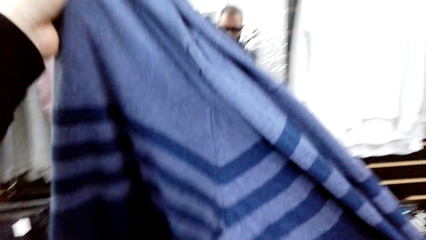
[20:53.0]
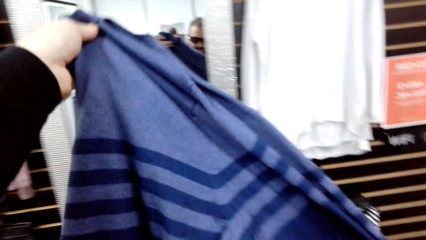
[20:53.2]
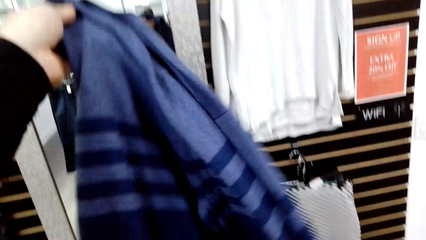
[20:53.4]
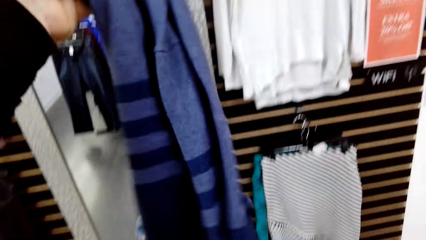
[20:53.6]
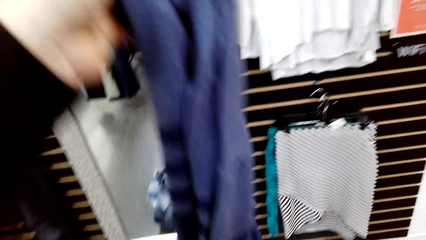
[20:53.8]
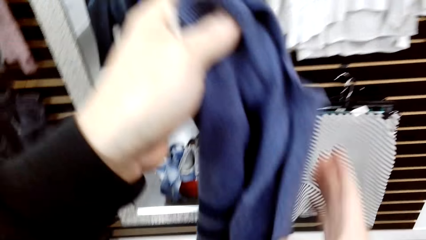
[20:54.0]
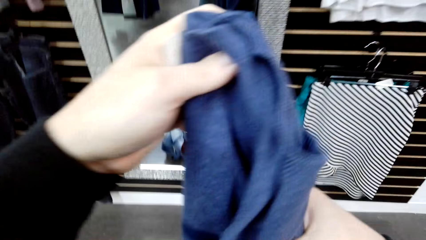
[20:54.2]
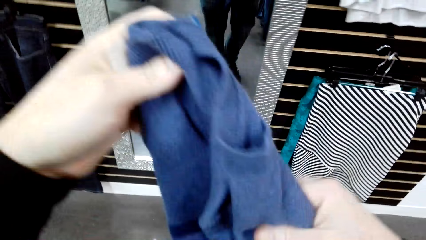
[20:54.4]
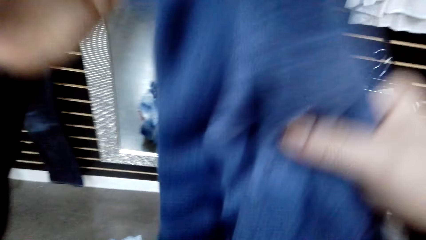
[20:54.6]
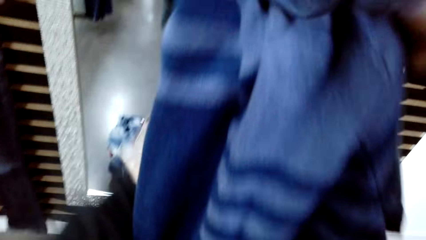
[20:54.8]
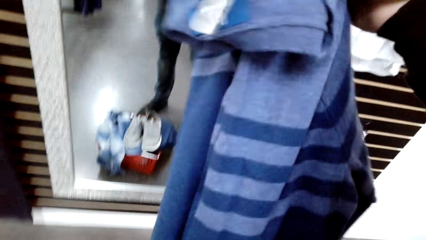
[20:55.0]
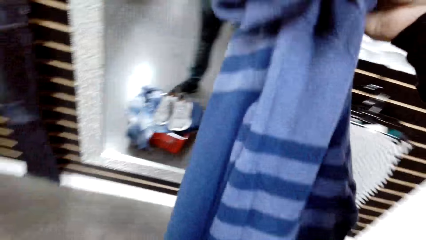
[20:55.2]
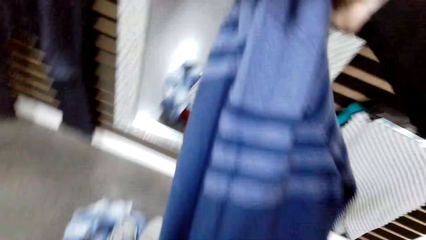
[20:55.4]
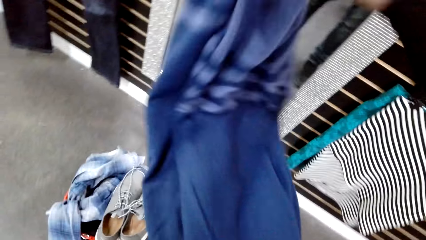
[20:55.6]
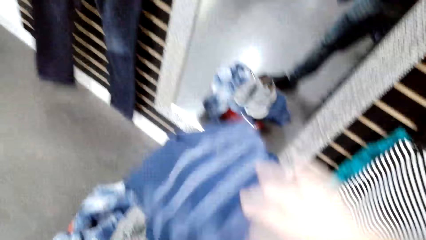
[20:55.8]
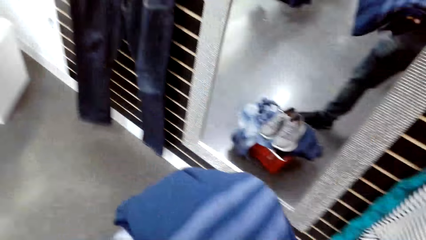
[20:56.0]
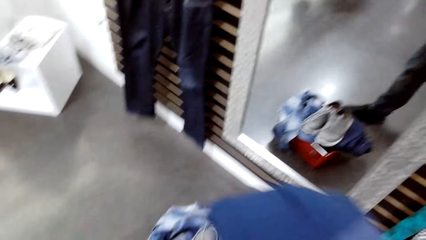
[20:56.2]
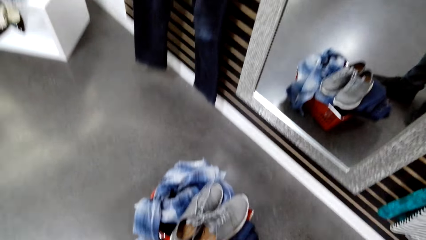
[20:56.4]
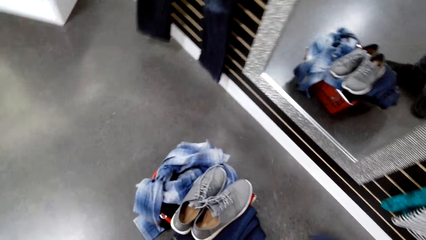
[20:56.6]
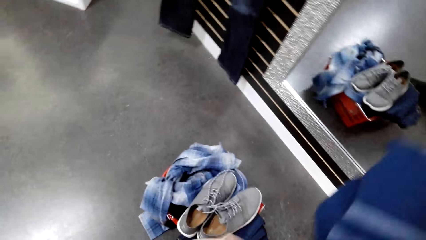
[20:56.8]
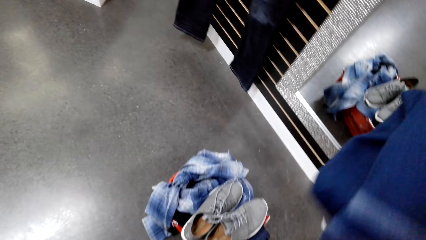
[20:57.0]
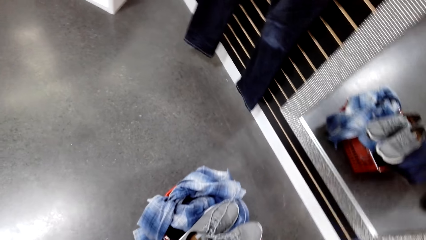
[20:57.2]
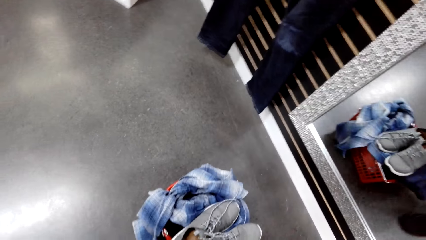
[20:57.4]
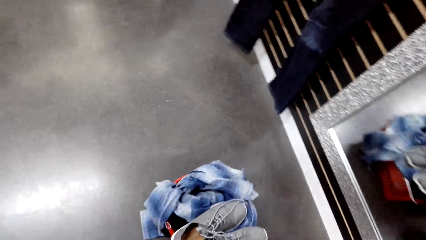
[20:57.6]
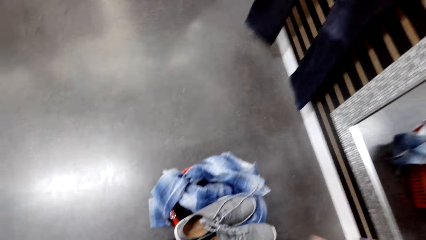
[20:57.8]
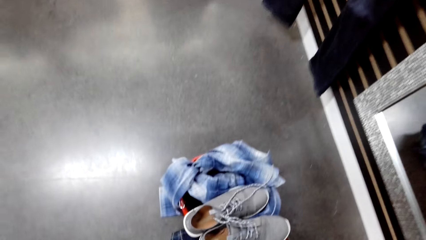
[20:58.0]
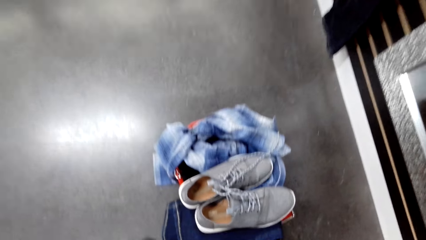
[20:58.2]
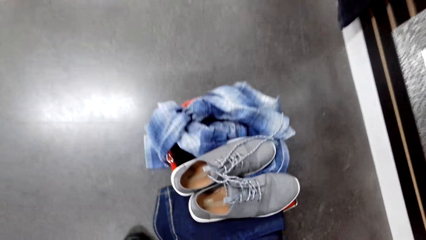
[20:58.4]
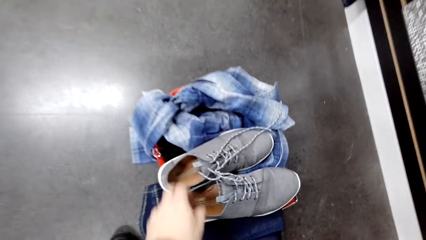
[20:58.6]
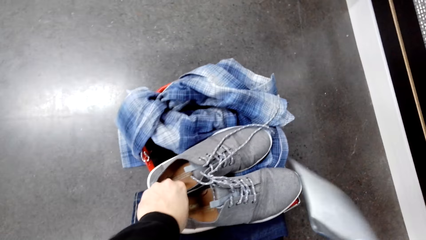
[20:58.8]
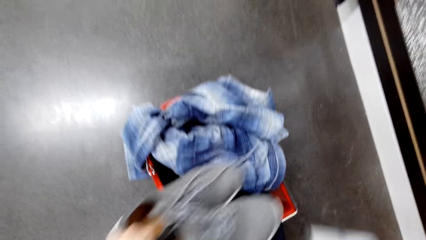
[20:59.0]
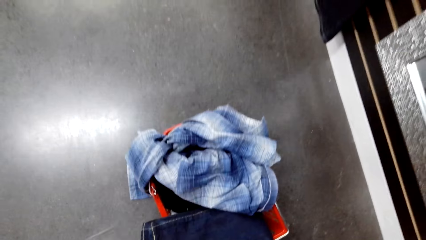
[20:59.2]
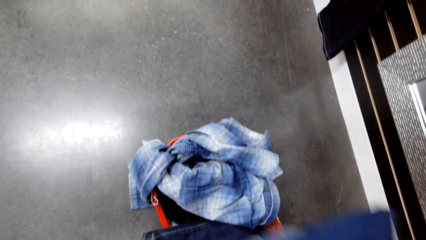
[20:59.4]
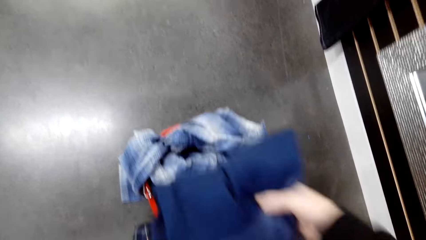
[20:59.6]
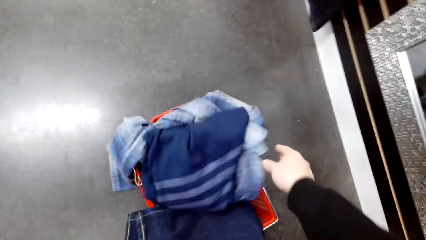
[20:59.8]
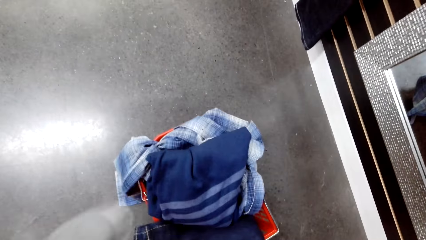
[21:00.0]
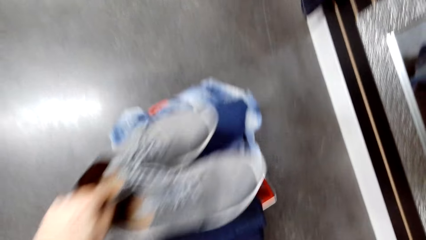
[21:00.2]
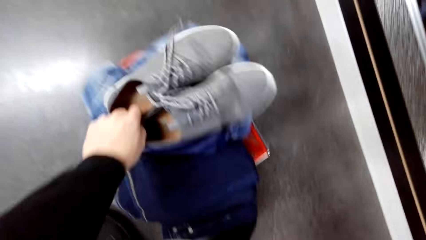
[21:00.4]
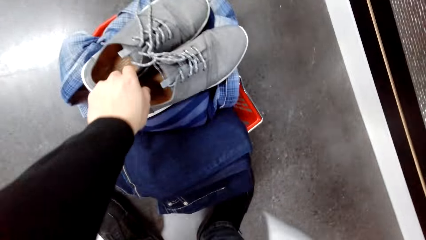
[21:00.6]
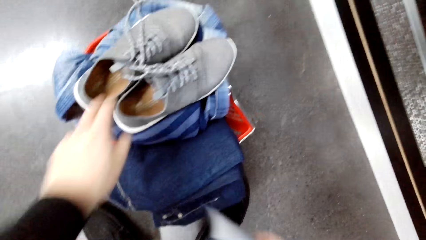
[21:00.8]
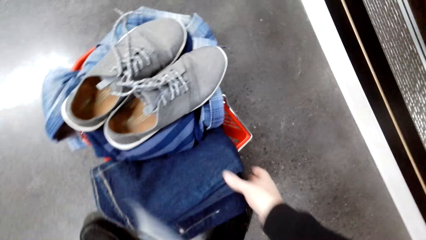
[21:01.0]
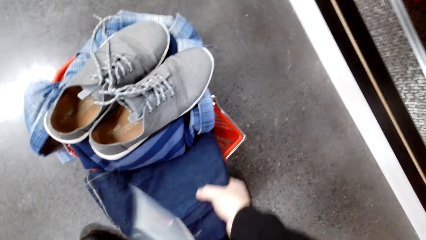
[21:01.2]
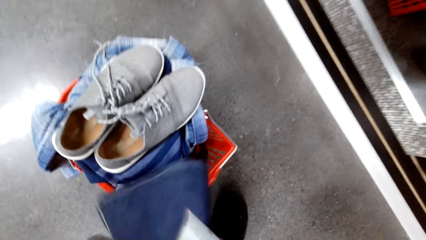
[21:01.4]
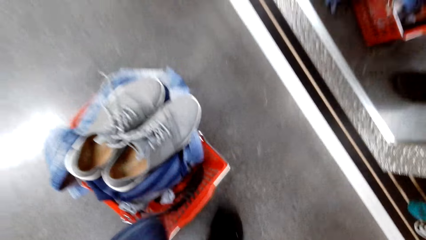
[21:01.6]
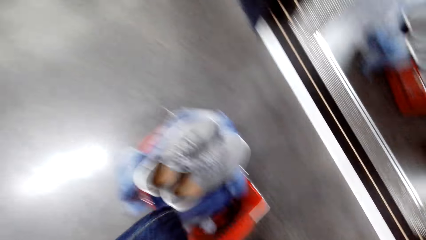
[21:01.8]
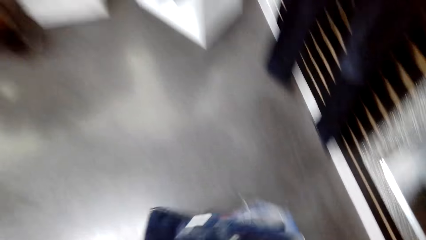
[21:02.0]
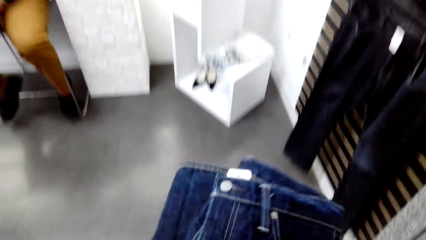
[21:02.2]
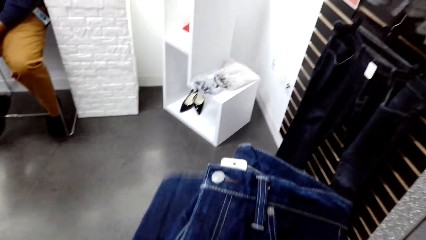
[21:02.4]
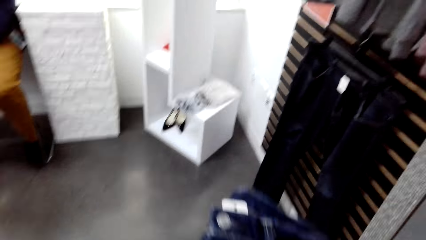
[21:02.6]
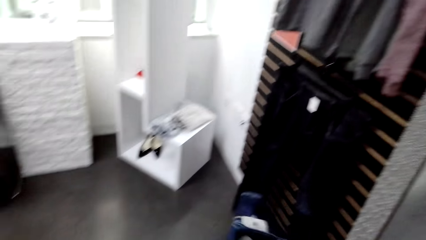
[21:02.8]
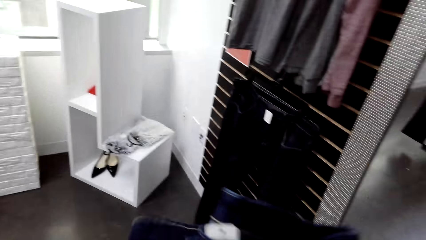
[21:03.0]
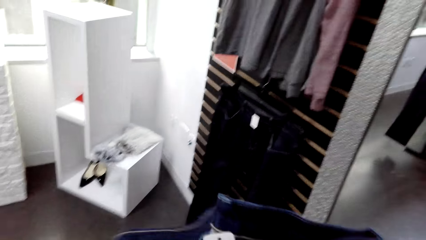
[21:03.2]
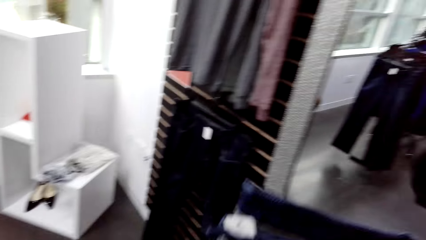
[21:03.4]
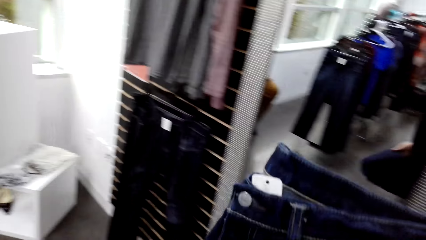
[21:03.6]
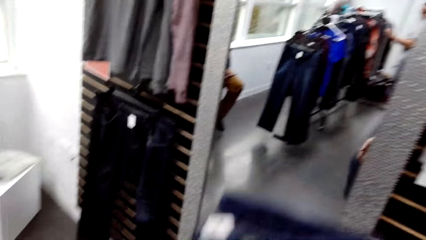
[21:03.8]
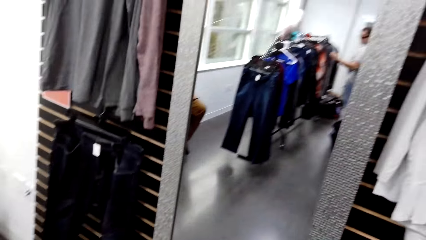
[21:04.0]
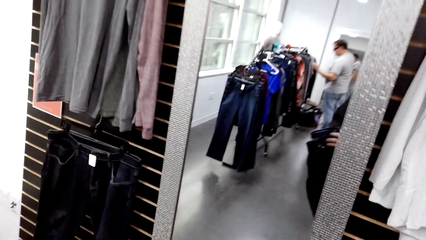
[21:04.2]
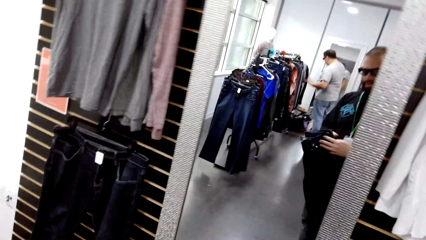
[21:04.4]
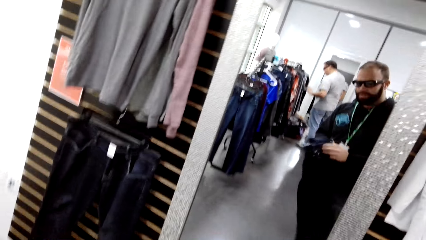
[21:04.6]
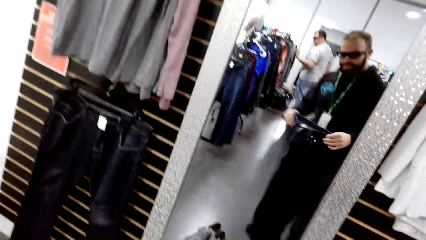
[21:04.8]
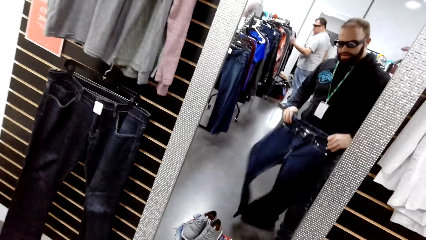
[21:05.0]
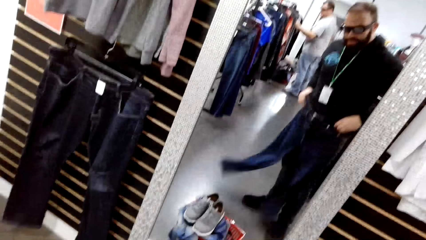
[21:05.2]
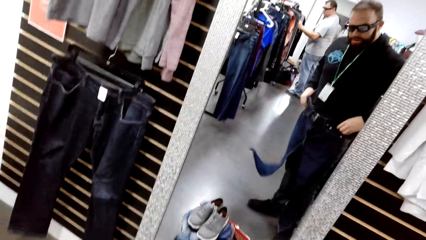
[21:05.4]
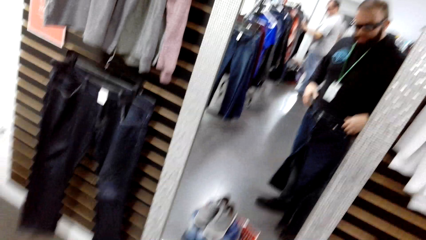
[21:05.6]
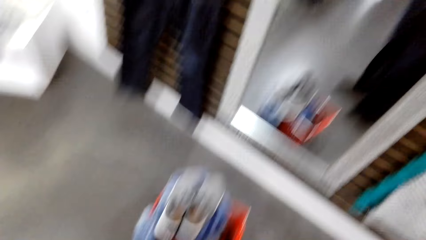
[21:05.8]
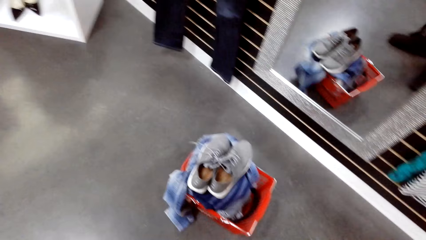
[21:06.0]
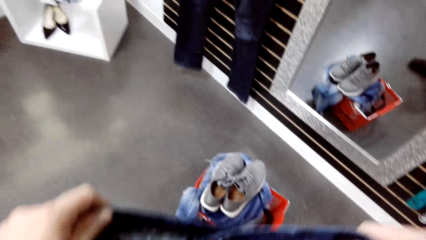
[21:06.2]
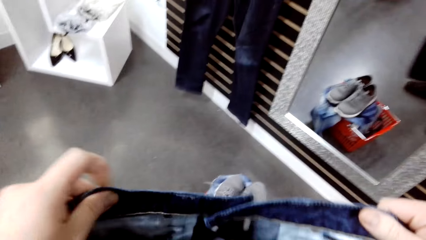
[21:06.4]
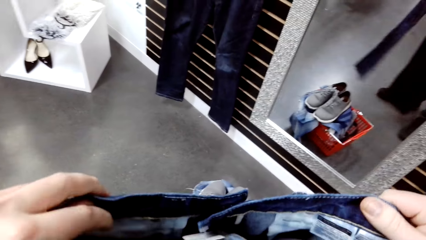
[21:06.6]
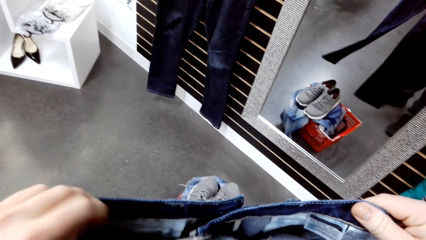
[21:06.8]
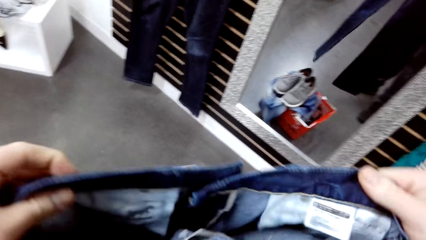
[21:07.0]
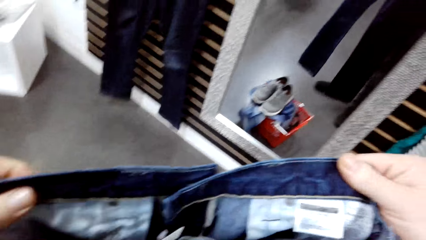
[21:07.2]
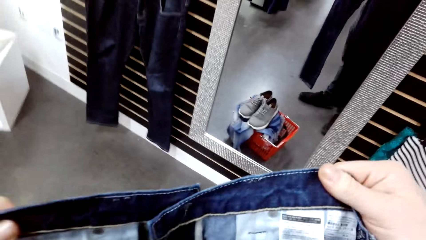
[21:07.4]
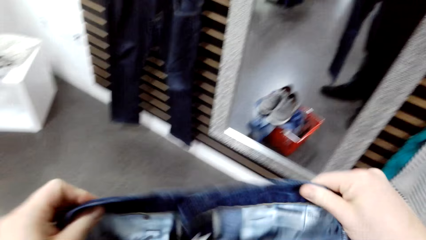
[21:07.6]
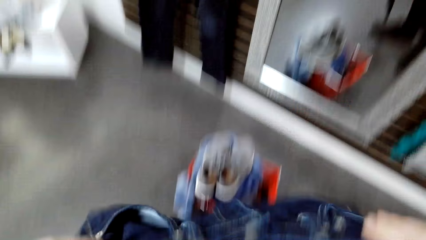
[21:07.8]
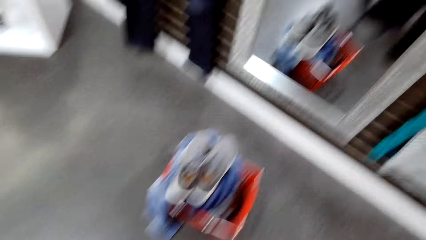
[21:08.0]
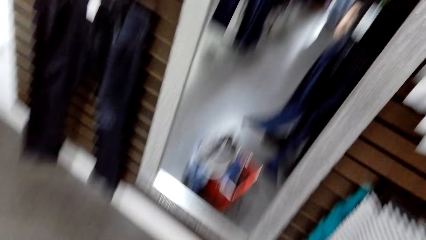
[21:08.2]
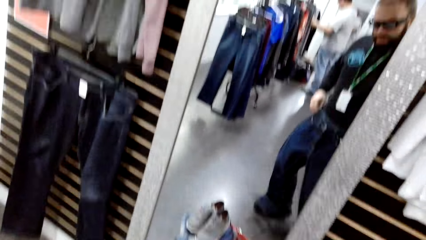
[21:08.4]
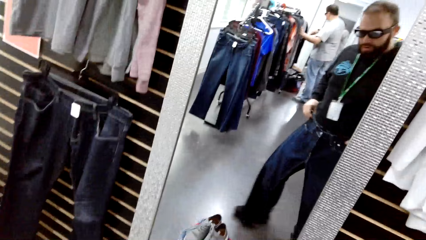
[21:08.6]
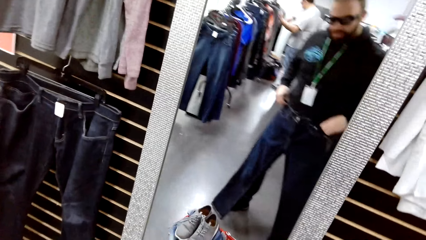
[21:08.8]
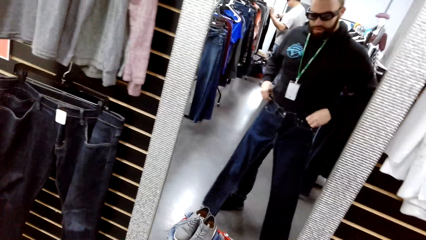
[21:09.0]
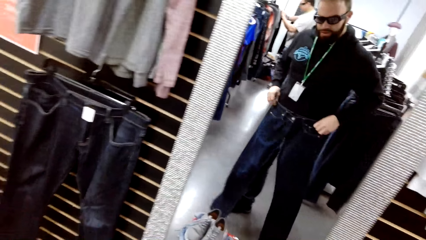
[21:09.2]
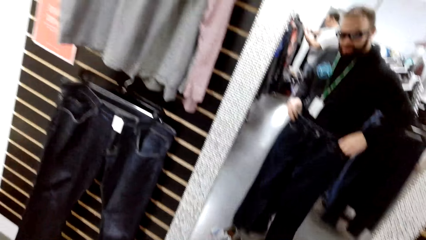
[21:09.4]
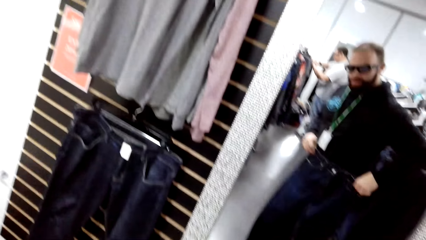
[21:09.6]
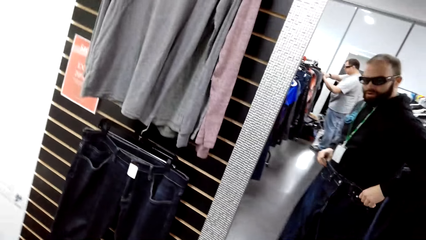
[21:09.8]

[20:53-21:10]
The camera wearer holds clothes. They pick up shoes from a crate on the floor. They drop a sweater in the crate. They drop the shoes on top of clothes in the crate. They pick up jeans from the crate. They unfold the jeans. They hold a cloth. They measure the jeans size on a mirror. They fit a cloth.
